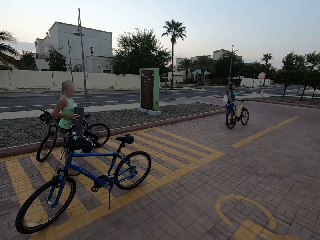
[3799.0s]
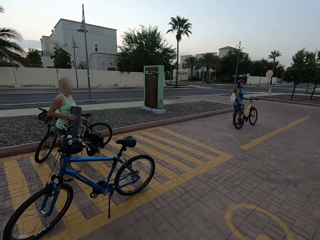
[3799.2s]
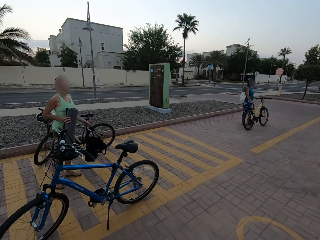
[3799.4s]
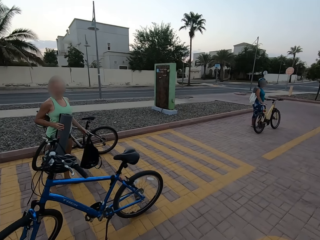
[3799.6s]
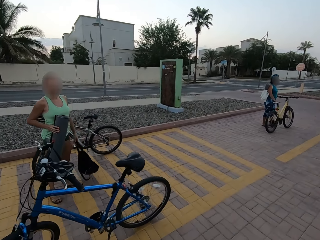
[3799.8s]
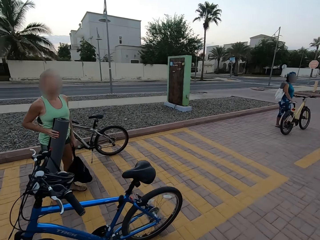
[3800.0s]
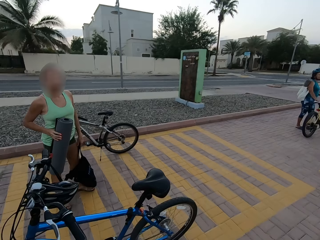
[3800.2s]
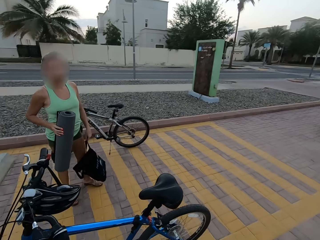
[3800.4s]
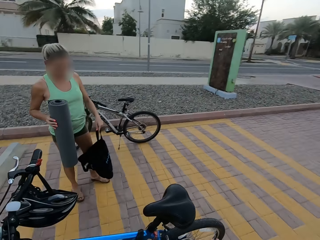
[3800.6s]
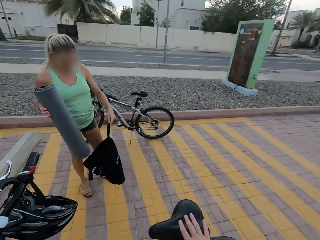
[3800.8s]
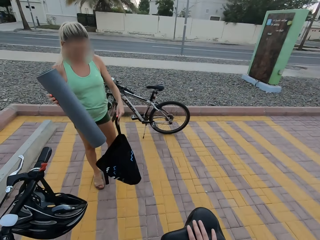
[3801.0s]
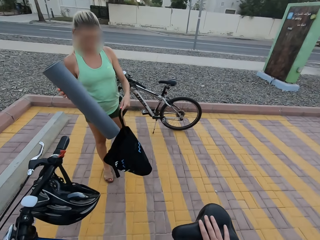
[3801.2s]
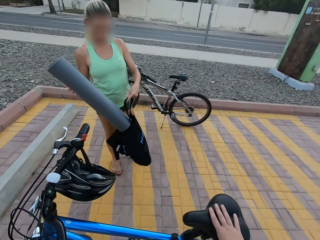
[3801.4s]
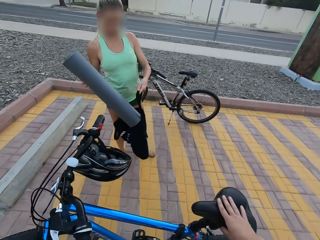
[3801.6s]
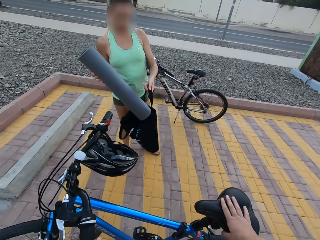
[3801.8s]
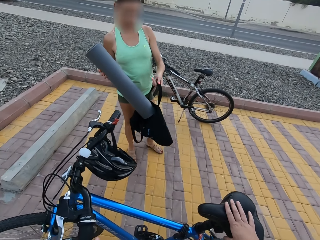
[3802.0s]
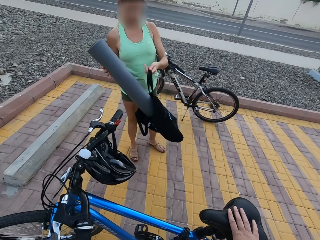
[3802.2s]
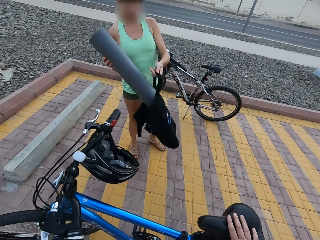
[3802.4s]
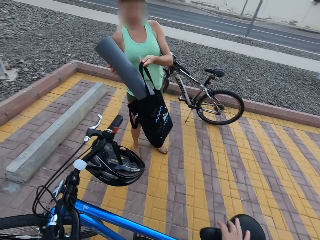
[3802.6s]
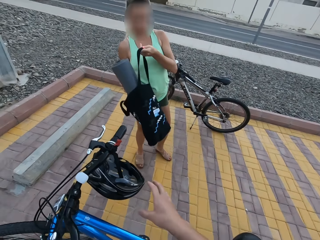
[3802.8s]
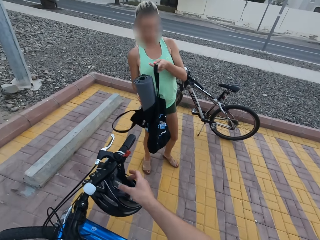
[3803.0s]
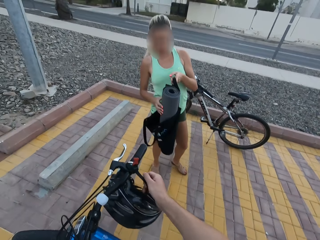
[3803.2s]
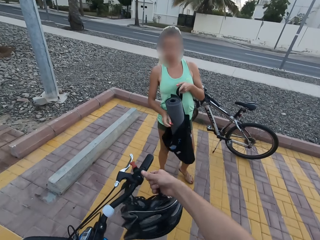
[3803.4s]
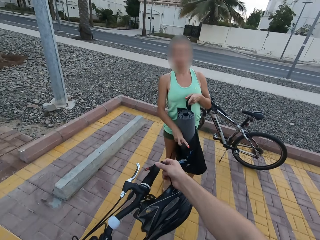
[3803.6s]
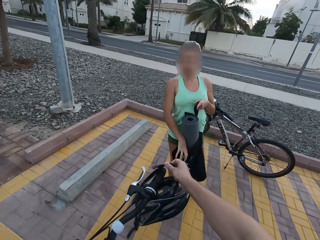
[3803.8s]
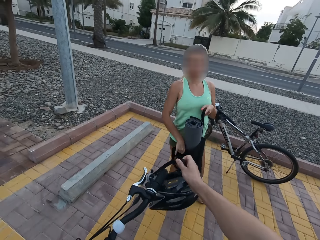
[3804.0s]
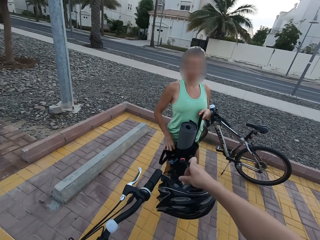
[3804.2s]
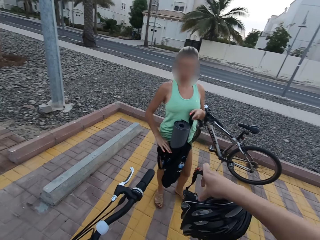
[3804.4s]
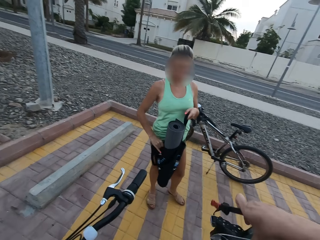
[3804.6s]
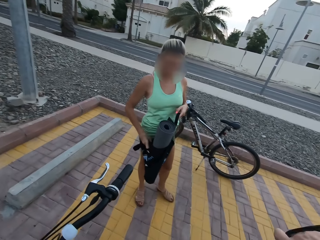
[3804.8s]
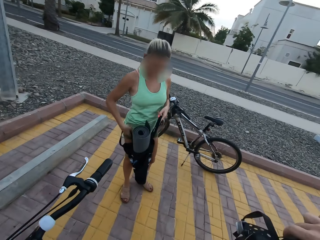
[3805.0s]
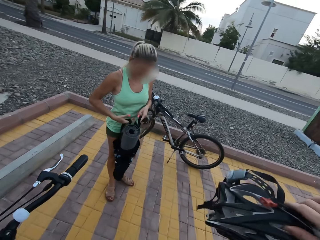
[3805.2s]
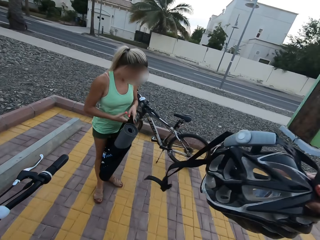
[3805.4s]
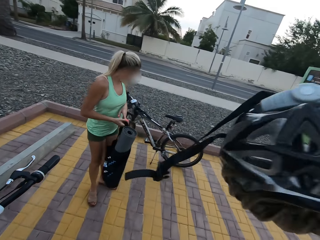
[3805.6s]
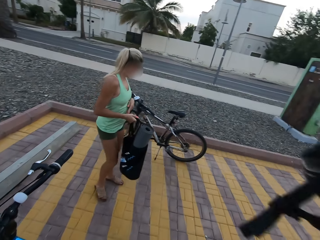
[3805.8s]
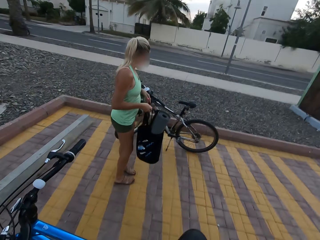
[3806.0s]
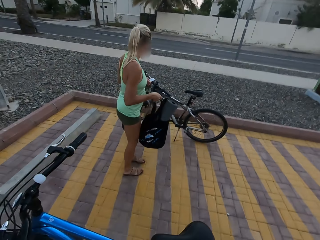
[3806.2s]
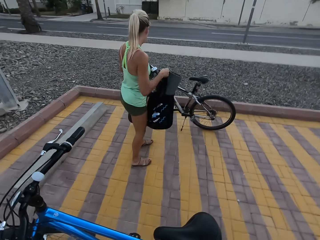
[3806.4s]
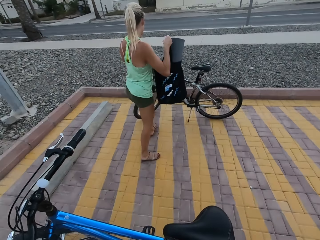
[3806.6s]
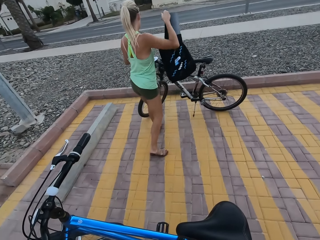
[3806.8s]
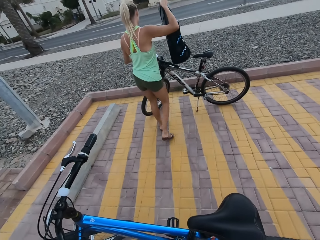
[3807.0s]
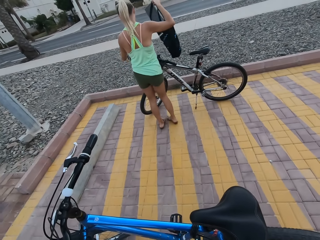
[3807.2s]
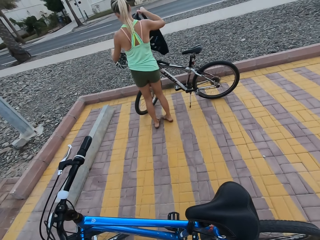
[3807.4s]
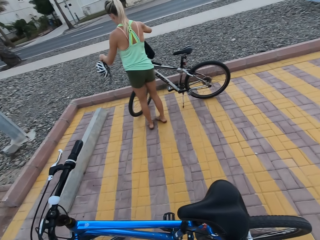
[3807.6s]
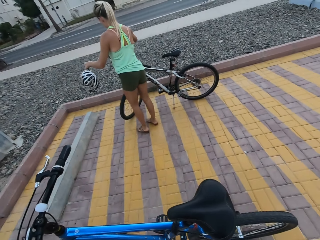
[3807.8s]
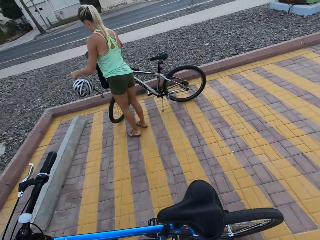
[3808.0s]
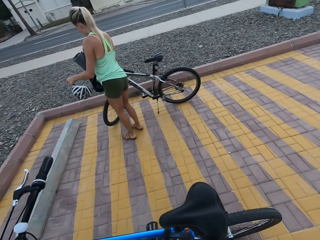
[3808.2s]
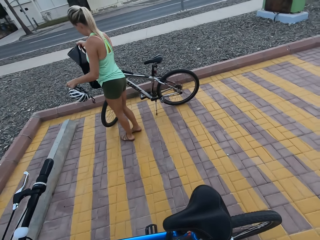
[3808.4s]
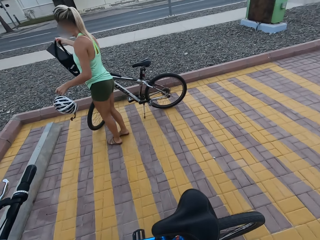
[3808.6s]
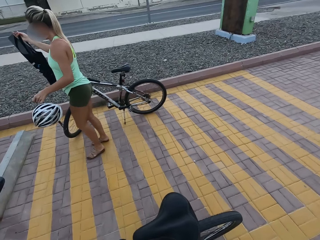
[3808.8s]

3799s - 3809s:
A woman puts something in the bag. The camera wearer touches the bicycle. They hold the bicycle, pick the helmet from the bicycle and make a gesture. They wear the helmet on the head. They hold the helmet.

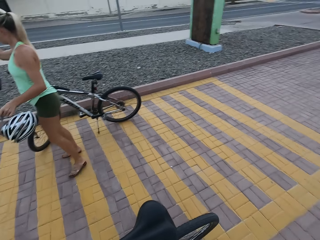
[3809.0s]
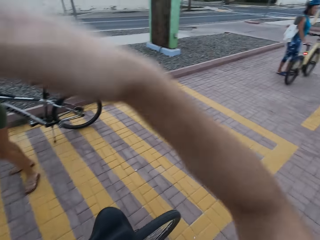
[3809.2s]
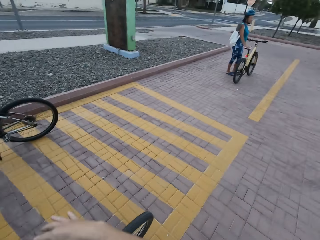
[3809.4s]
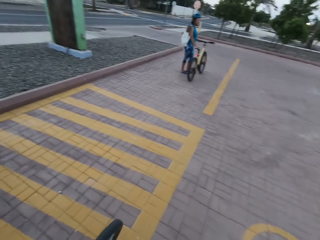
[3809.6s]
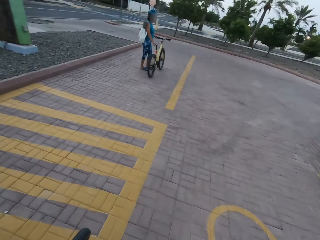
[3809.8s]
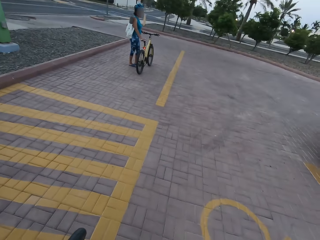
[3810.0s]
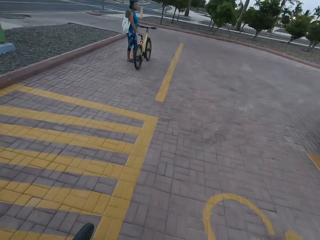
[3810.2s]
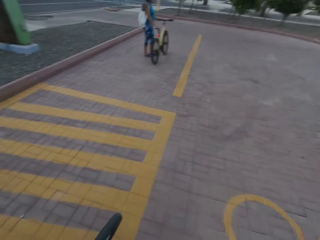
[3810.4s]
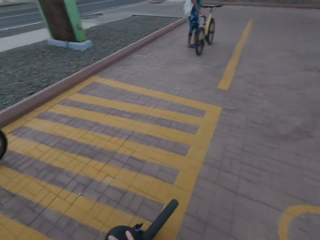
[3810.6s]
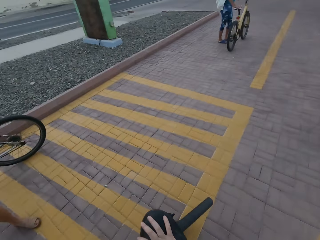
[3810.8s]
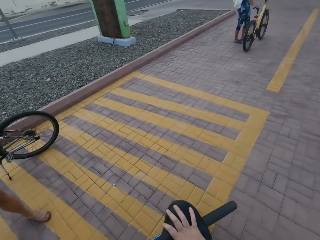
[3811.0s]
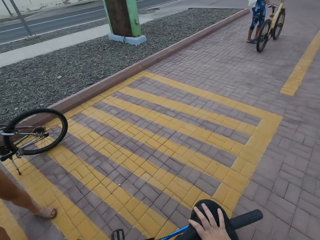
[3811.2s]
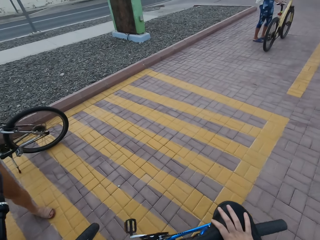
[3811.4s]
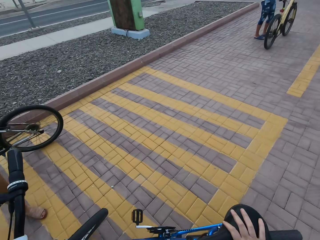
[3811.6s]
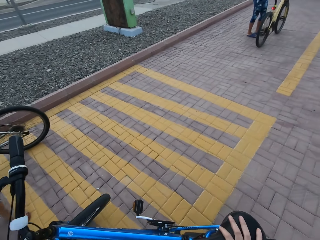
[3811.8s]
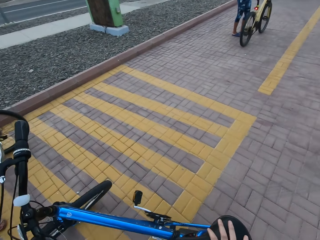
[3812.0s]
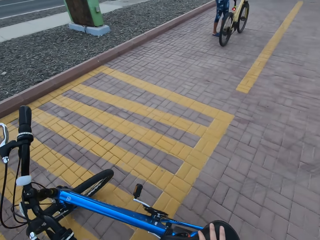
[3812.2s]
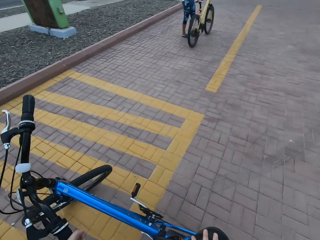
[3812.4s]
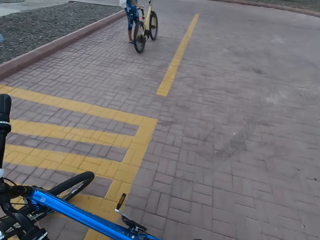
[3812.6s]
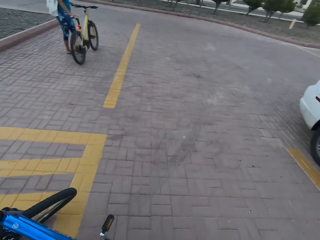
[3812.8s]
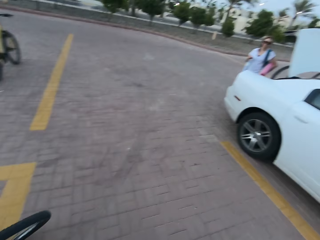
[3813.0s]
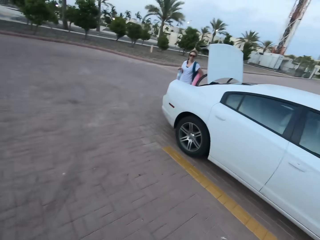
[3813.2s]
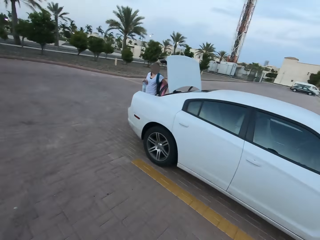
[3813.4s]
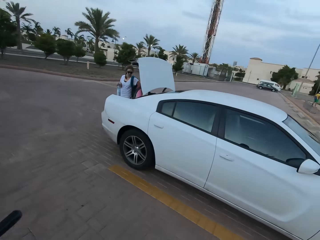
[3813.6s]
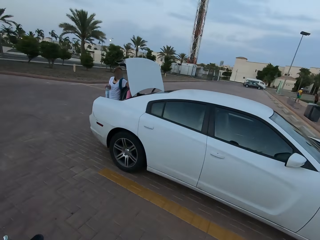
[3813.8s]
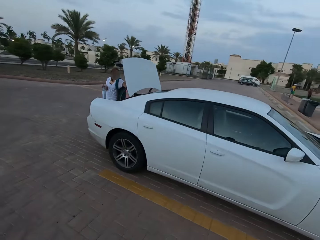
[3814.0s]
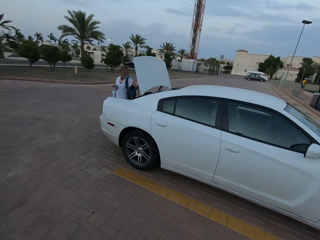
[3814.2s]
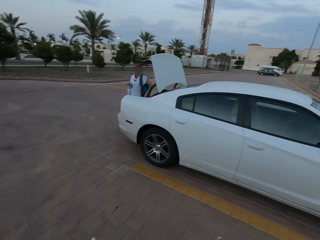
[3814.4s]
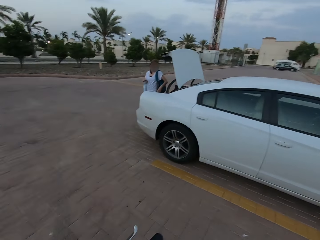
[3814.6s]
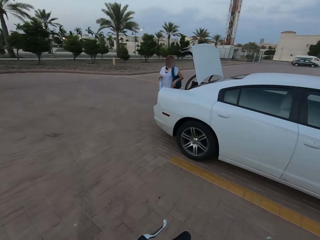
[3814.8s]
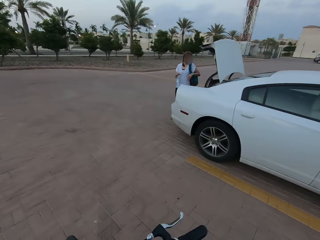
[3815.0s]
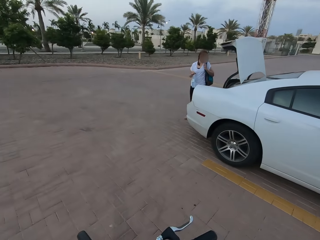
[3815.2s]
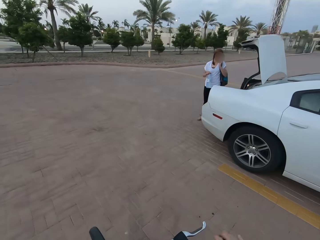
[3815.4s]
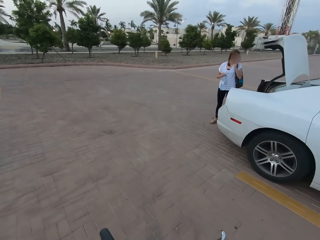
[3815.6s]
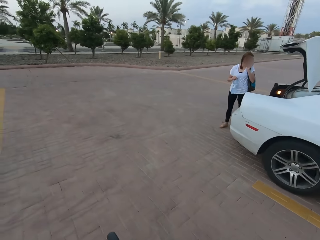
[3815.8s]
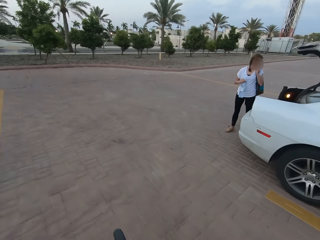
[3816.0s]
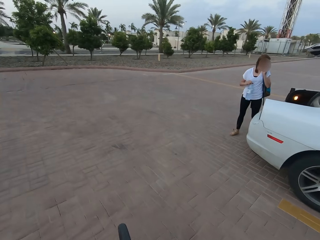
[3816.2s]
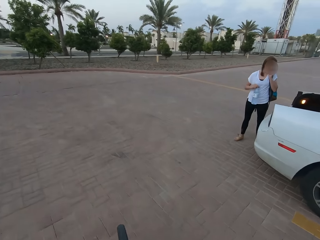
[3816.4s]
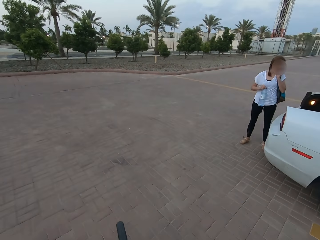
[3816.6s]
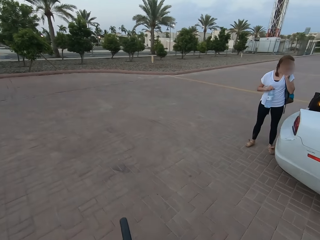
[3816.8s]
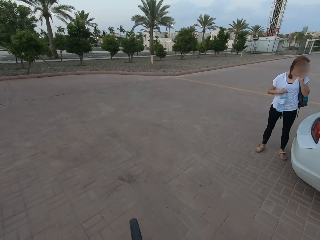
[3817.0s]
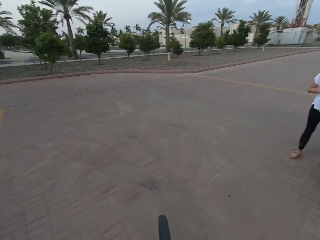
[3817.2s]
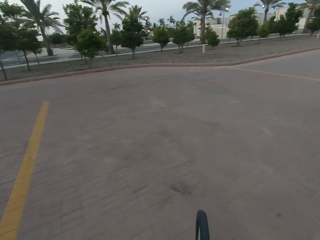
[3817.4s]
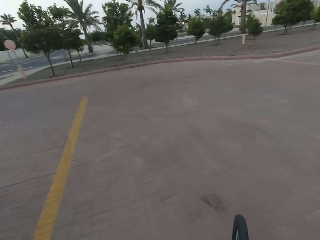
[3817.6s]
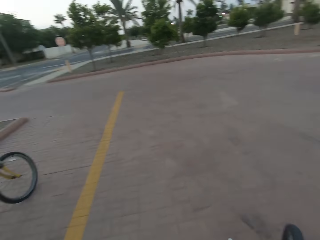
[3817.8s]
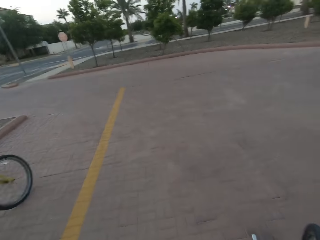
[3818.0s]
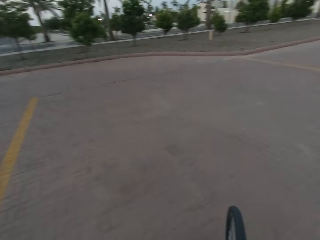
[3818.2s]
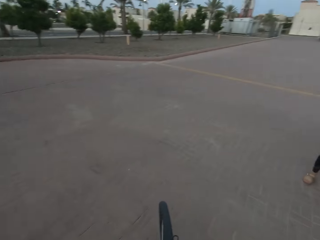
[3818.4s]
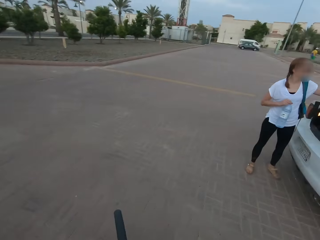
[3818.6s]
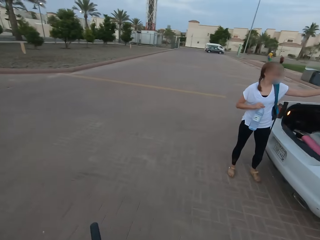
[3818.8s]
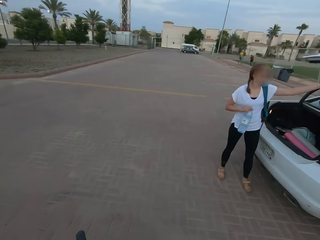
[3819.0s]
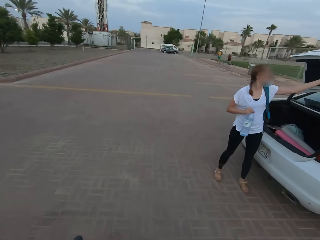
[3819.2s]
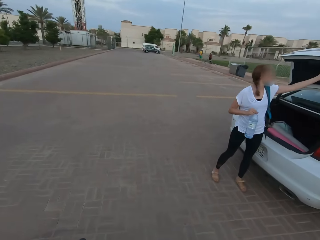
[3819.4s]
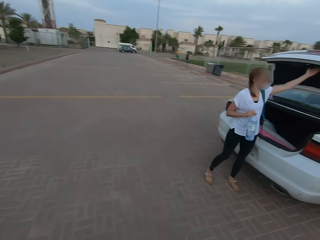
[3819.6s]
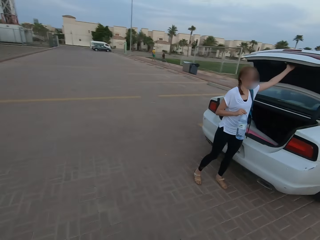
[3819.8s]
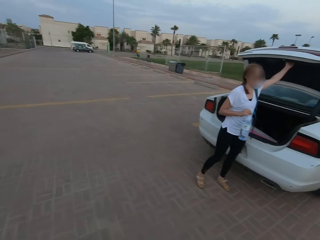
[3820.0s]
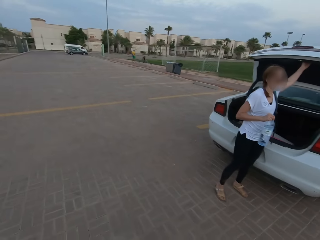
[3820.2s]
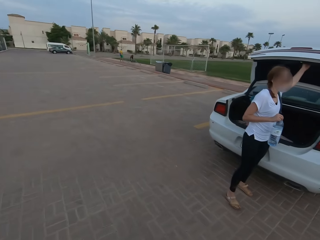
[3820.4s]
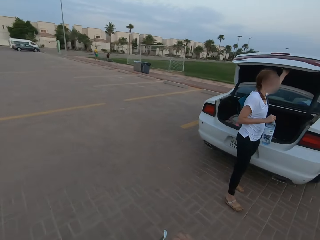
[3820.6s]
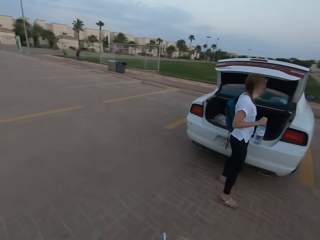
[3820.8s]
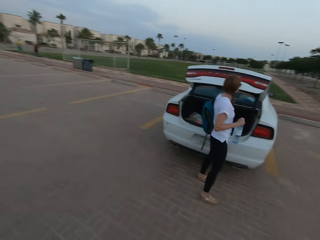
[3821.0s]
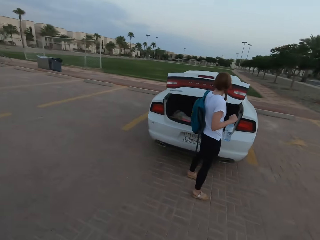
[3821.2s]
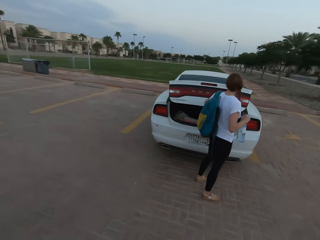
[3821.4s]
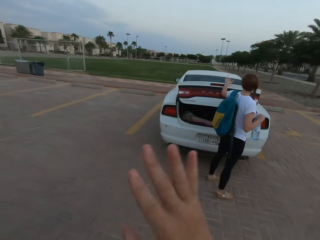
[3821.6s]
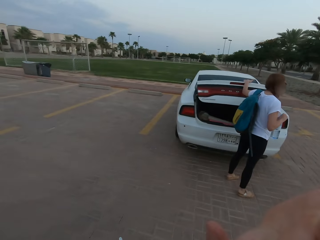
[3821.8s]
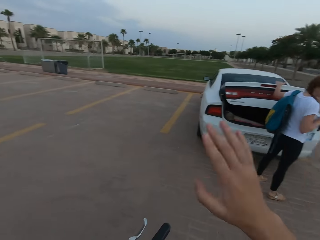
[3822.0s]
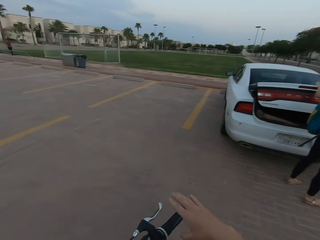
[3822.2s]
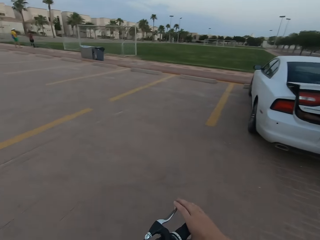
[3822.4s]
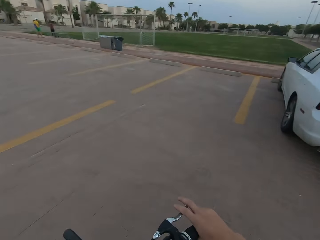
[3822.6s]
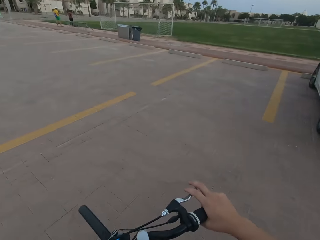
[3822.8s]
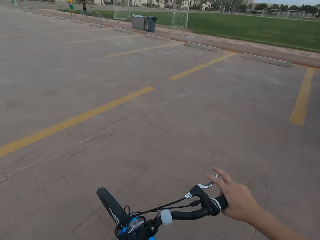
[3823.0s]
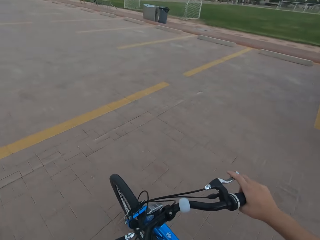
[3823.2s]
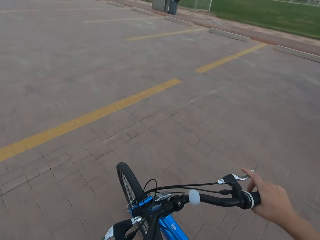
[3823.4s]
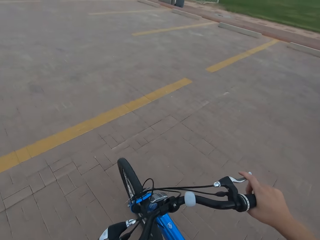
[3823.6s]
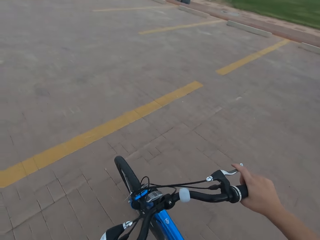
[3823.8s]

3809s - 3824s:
The camera wearer is around the parking area. They push the bicycle. They ride the bicycle on the parking area.
